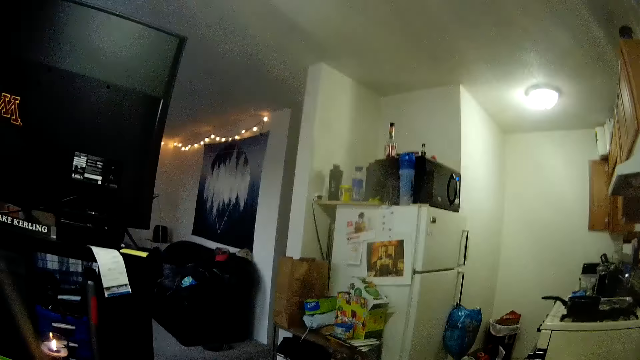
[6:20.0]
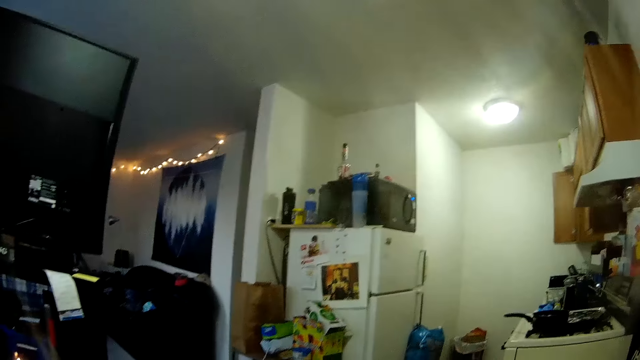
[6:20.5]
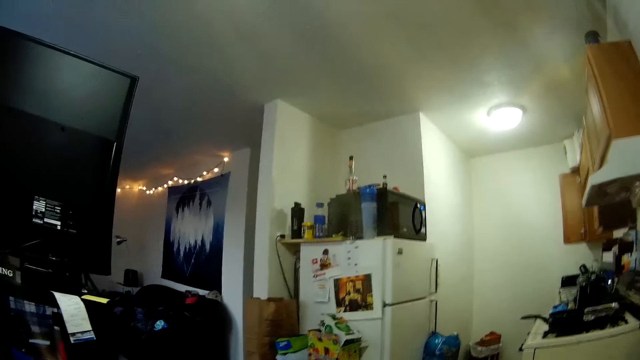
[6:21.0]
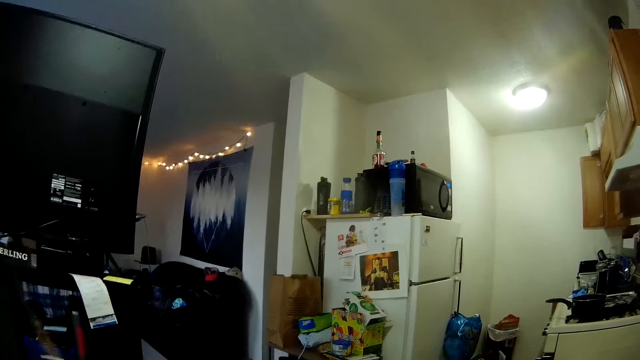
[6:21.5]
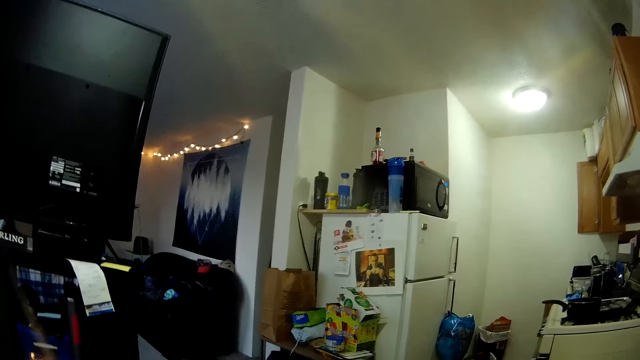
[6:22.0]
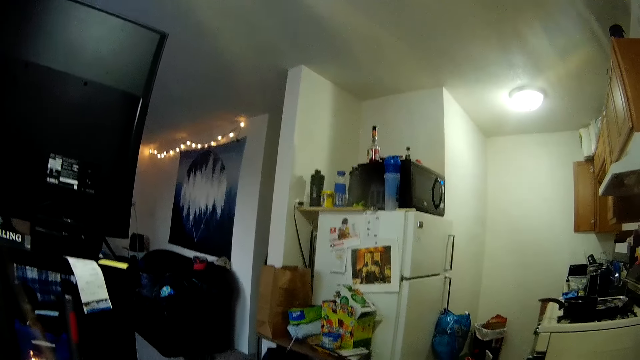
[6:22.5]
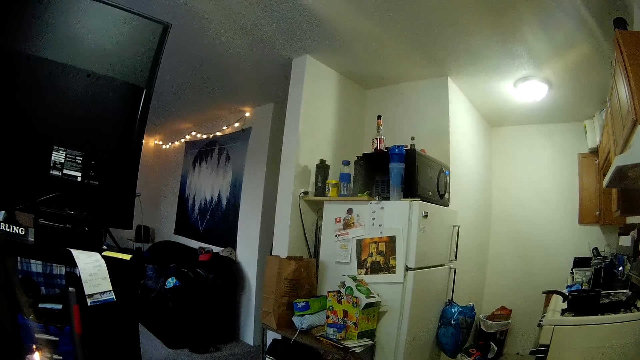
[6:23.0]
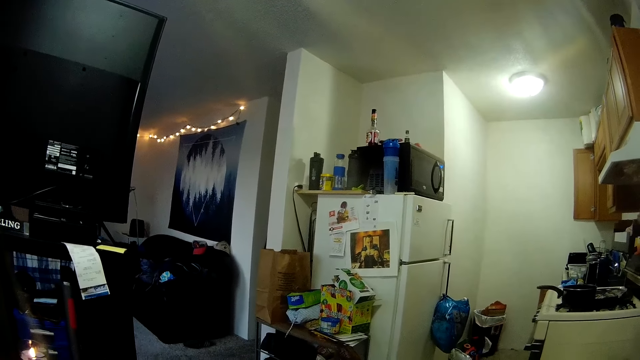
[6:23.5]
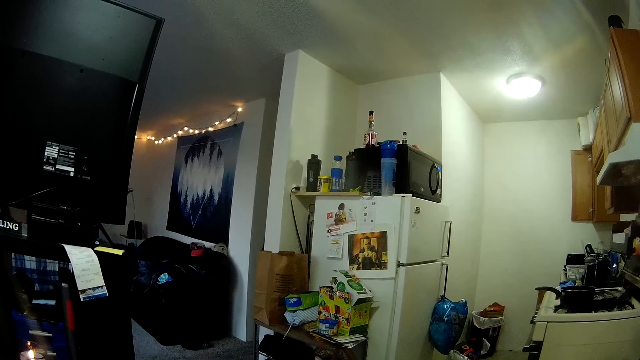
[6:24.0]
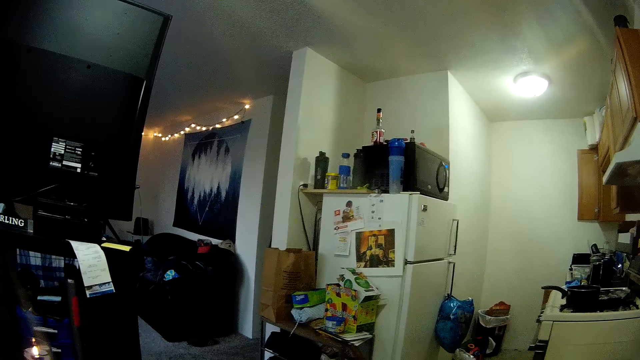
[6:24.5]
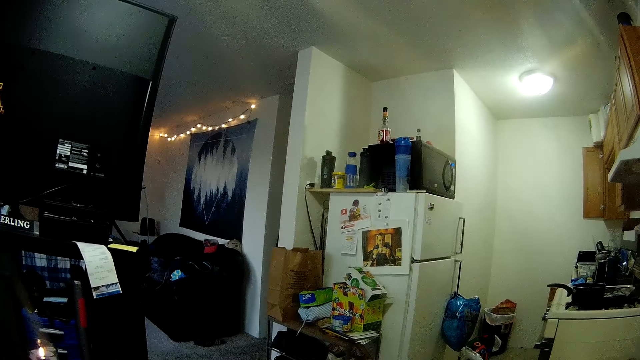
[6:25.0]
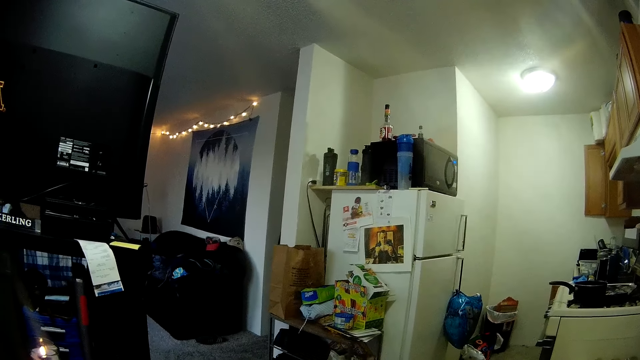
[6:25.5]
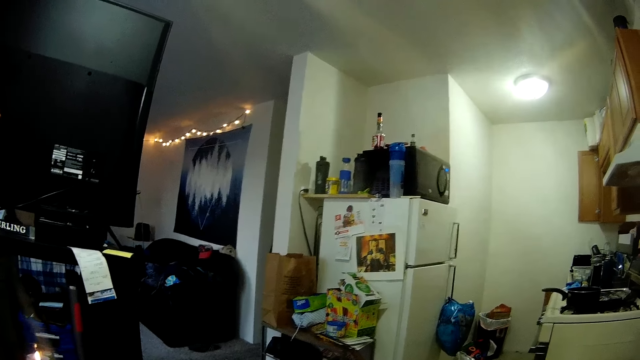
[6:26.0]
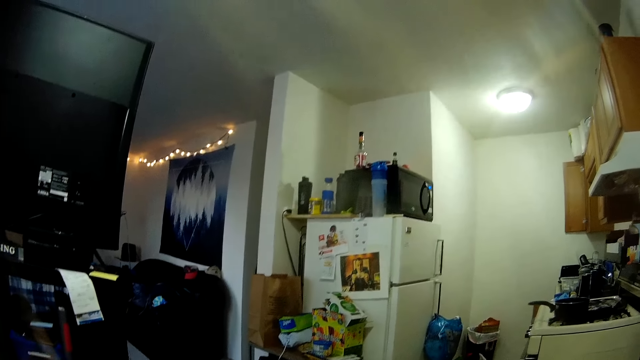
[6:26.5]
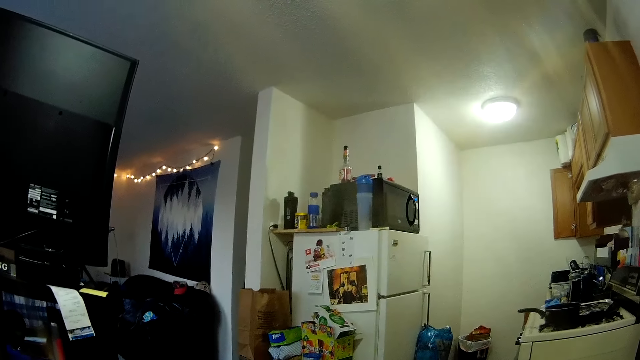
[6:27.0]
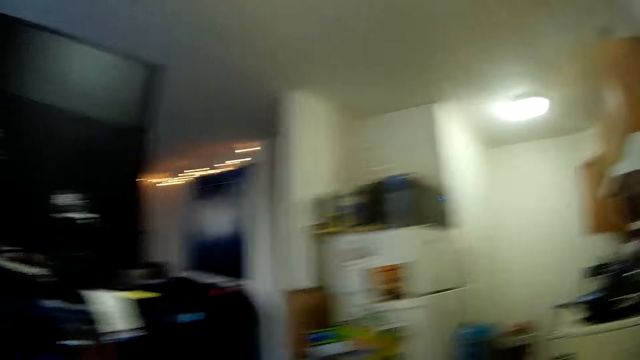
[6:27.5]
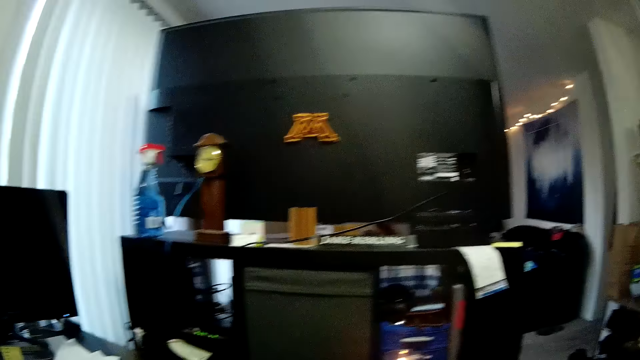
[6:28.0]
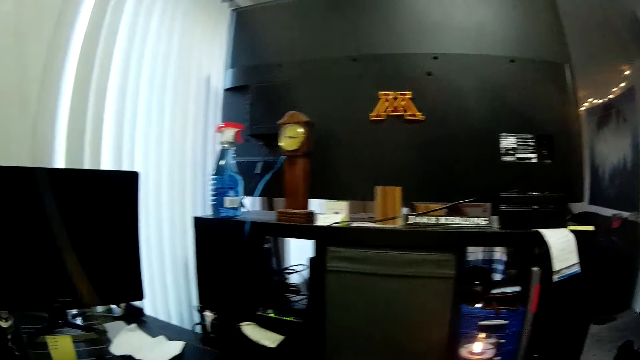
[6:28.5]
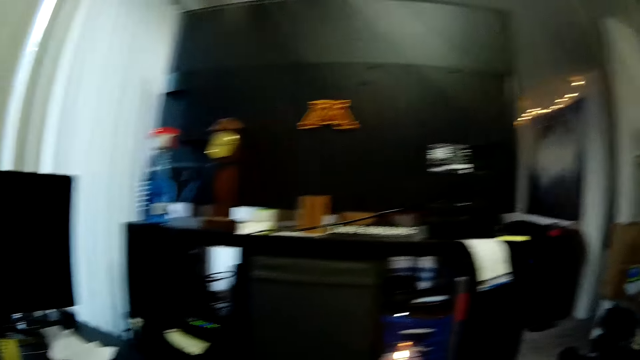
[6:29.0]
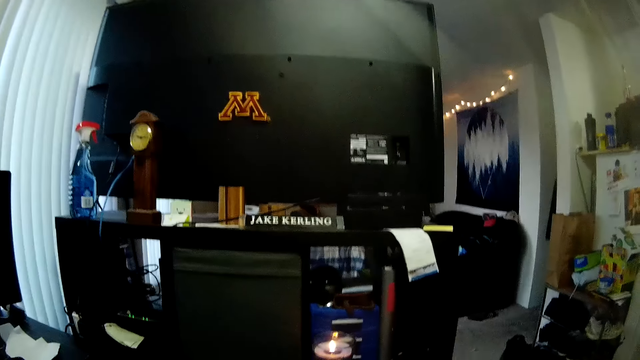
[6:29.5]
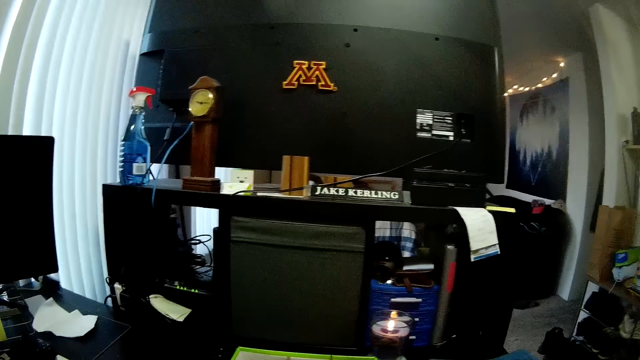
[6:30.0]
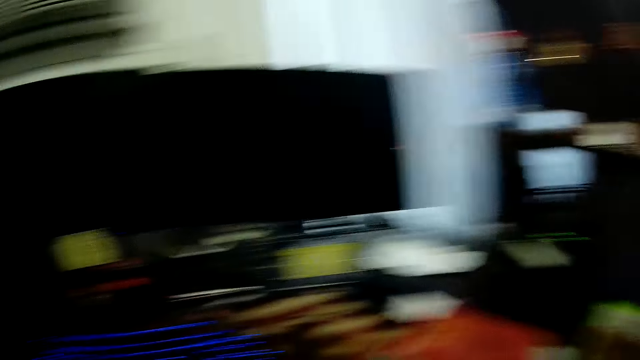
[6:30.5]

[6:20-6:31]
The camera wearer looks around the room.

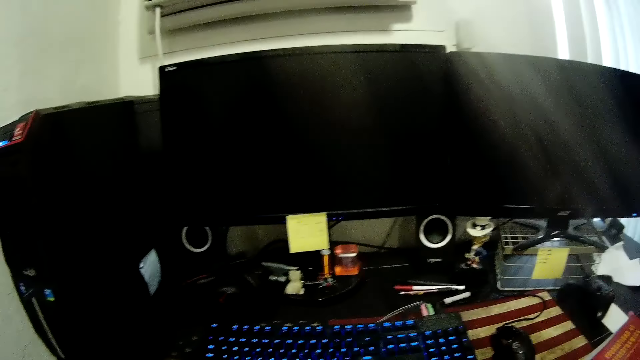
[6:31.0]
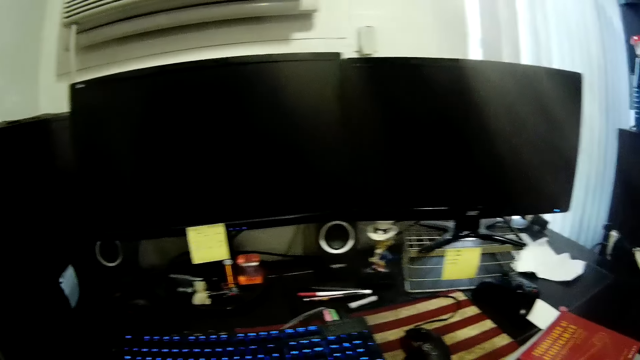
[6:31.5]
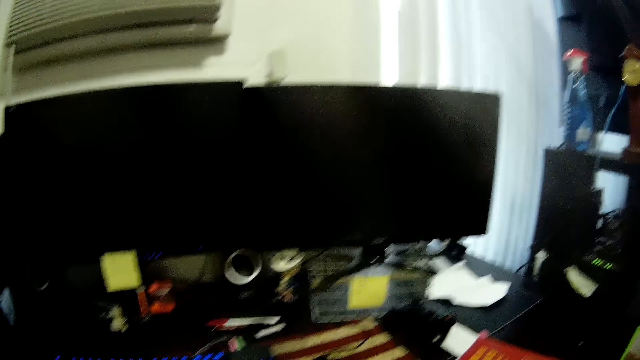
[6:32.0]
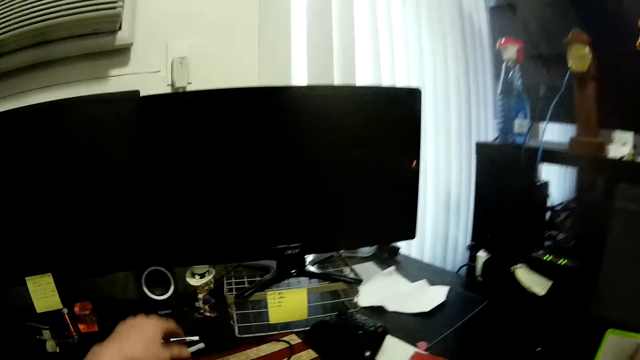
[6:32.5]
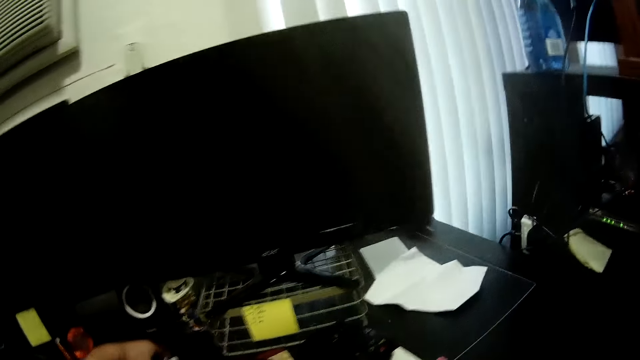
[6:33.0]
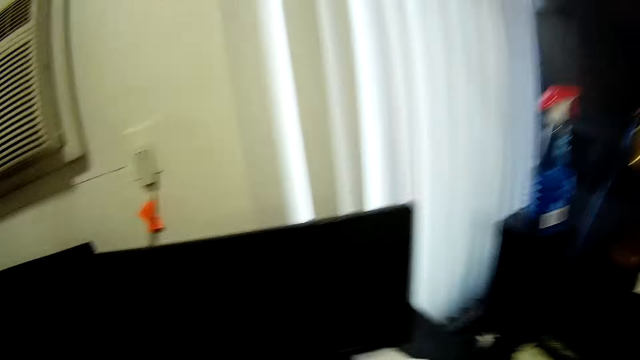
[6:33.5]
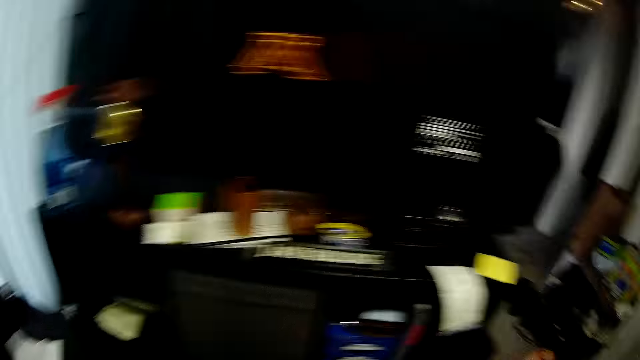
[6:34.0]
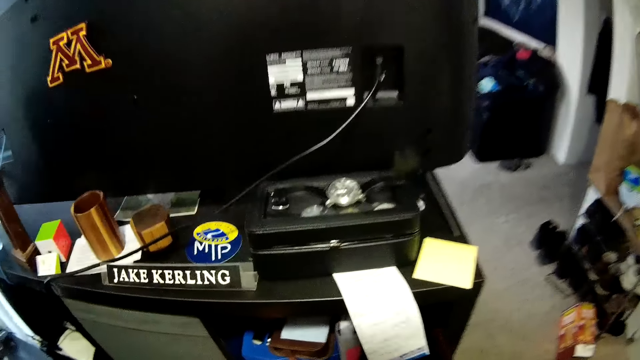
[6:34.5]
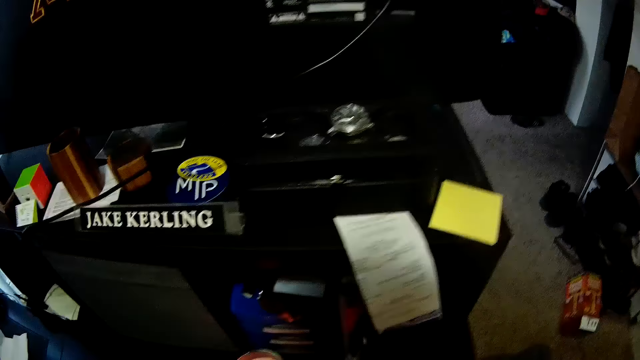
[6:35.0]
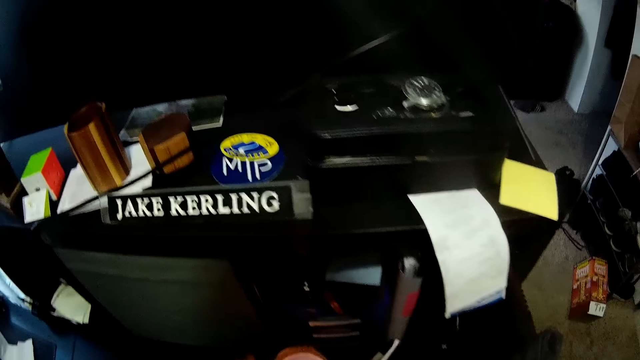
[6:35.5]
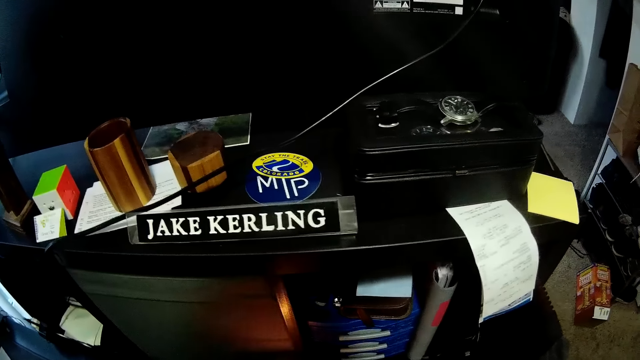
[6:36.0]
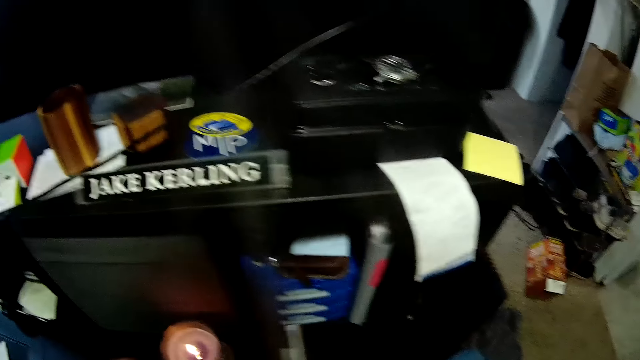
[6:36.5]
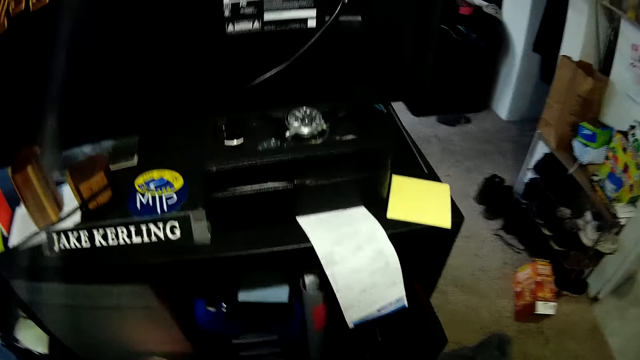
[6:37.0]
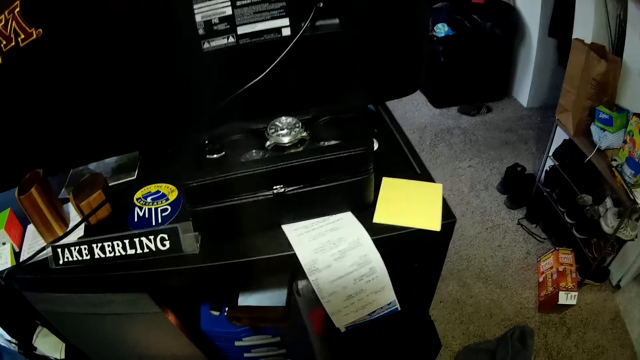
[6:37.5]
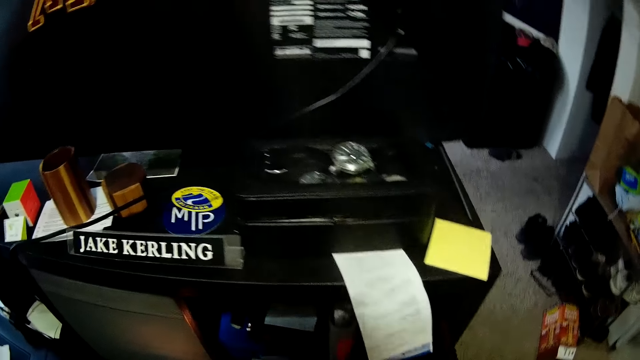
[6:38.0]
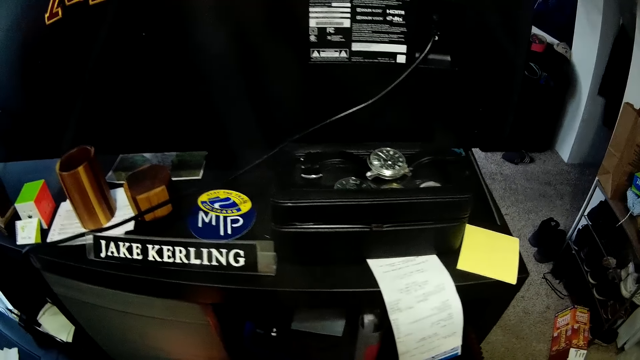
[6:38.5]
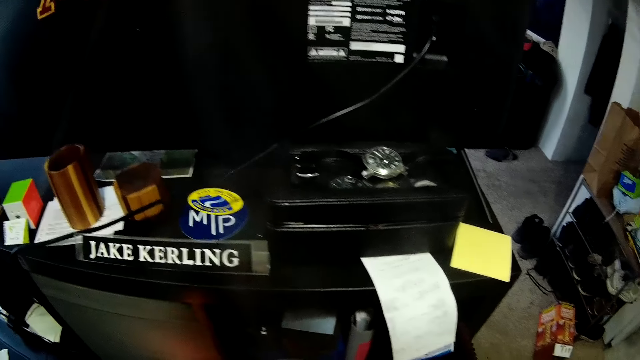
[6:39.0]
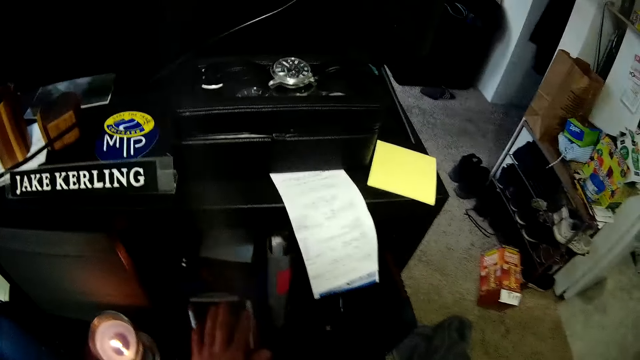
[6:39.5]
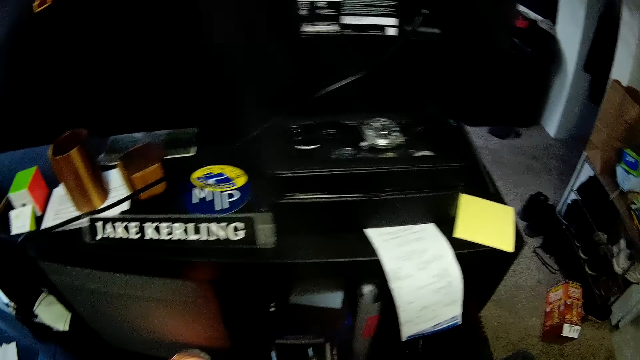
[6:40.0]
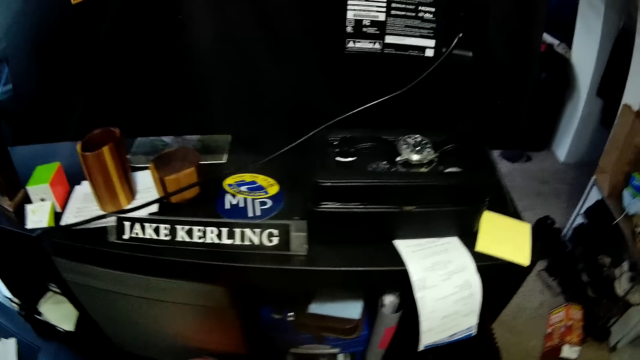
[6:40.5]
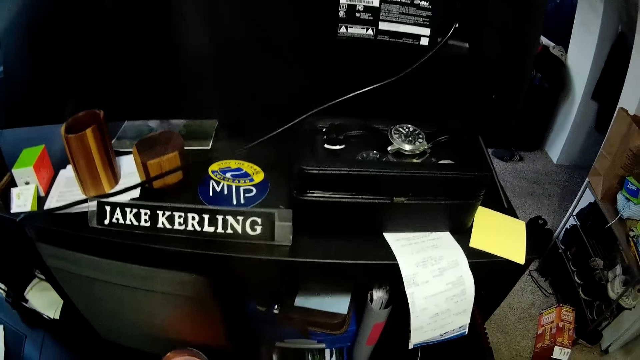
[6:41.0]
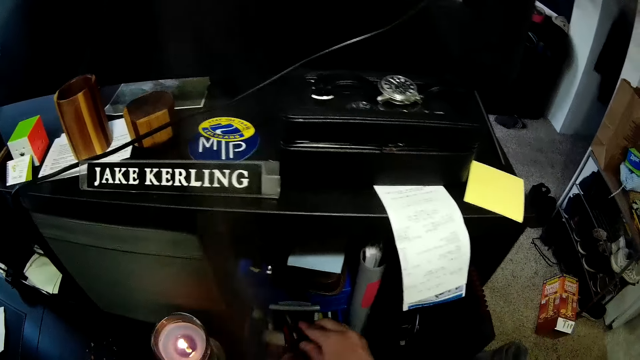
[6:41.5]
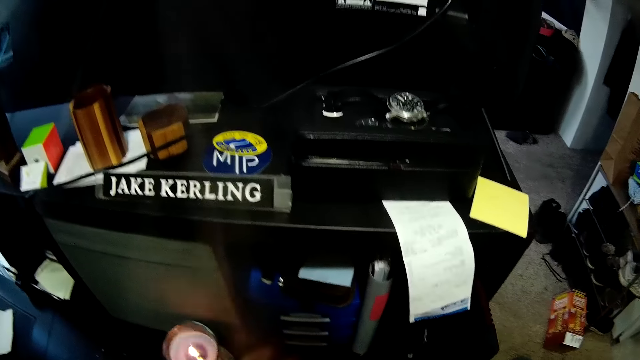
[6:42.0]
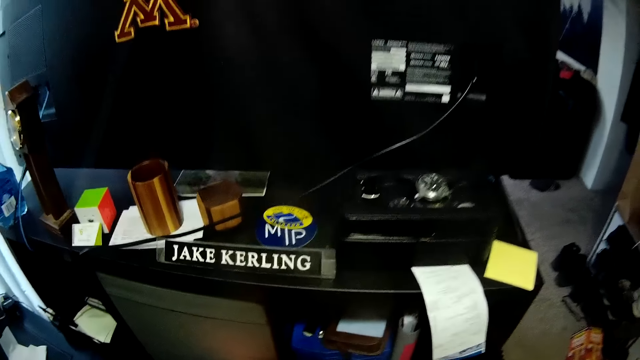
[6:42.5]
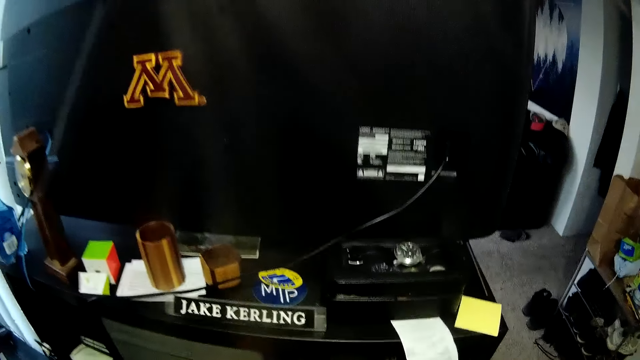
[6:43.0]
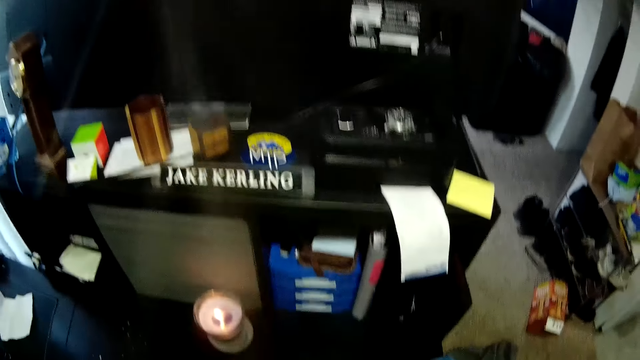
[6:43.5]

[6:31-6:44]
The camera wearer picks up something. They put something in the drawer.
